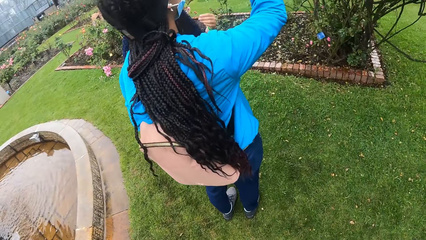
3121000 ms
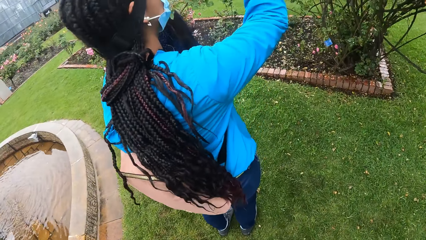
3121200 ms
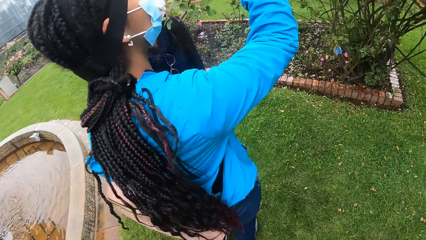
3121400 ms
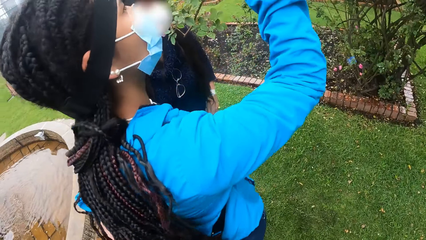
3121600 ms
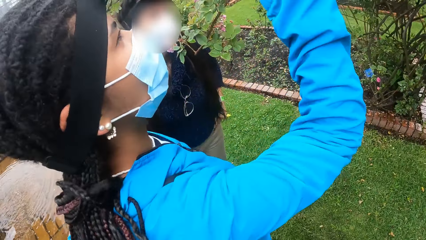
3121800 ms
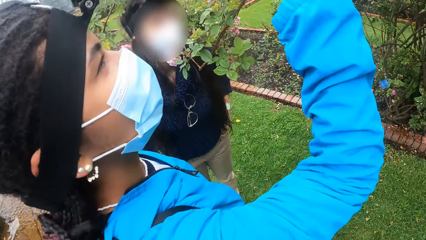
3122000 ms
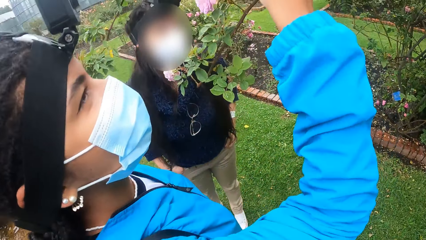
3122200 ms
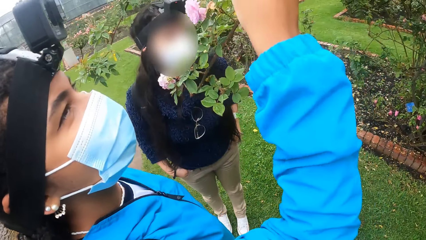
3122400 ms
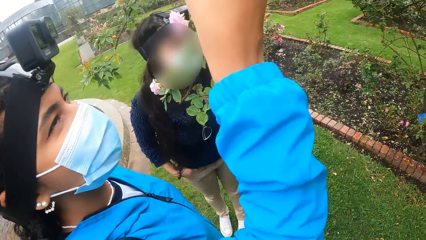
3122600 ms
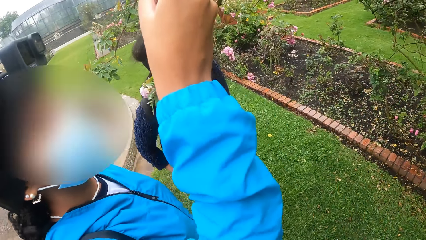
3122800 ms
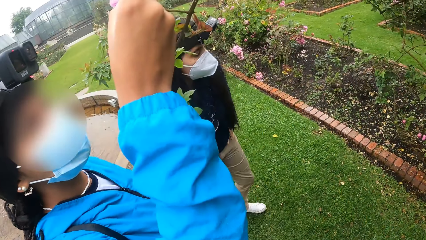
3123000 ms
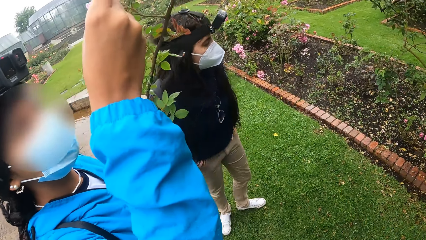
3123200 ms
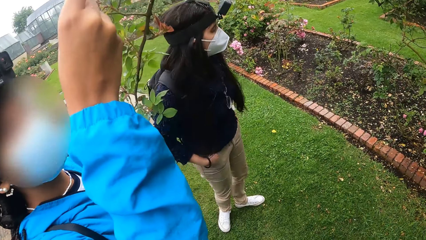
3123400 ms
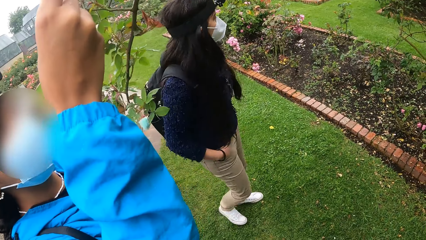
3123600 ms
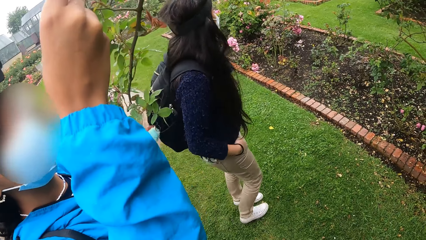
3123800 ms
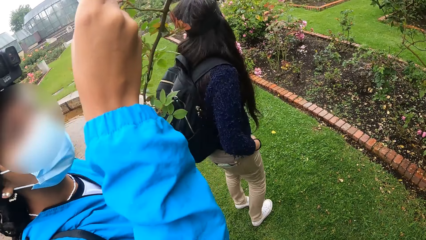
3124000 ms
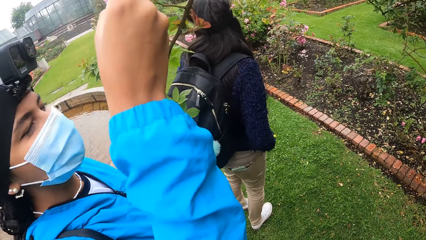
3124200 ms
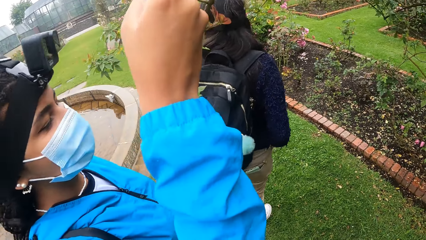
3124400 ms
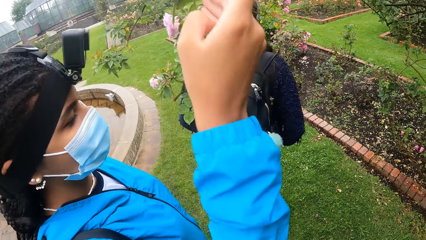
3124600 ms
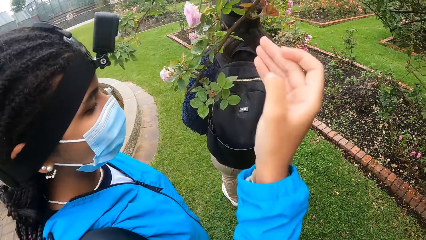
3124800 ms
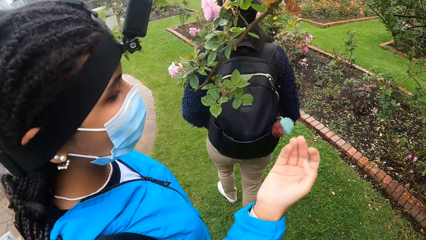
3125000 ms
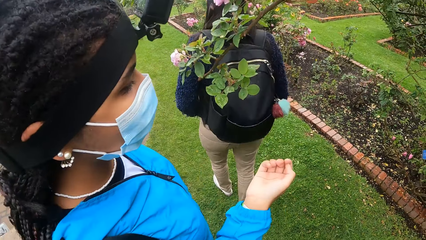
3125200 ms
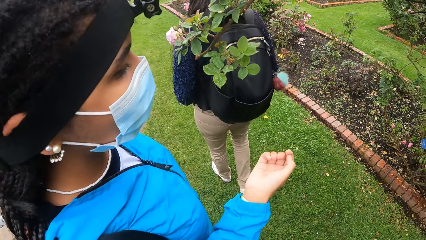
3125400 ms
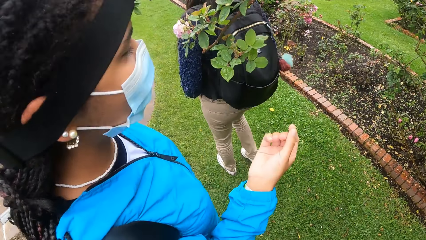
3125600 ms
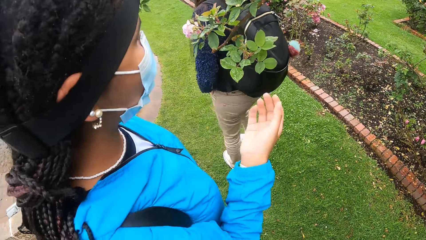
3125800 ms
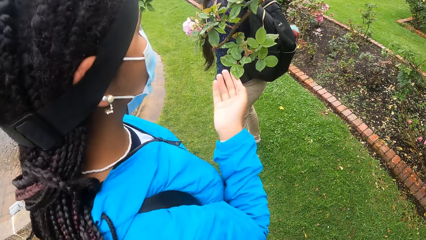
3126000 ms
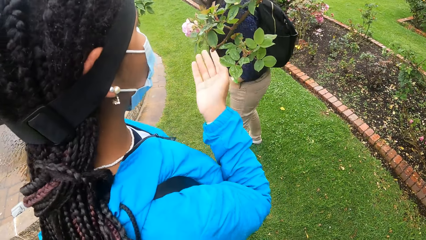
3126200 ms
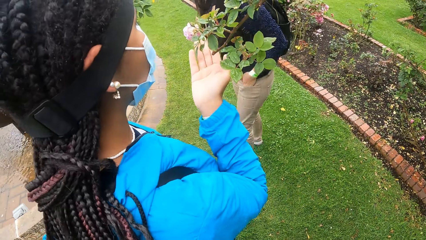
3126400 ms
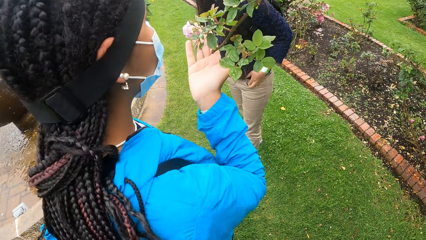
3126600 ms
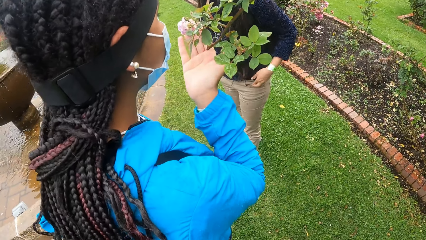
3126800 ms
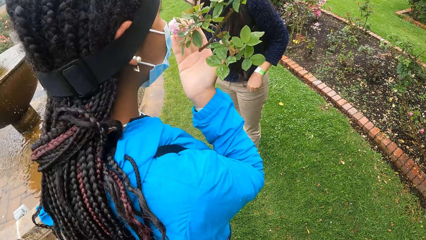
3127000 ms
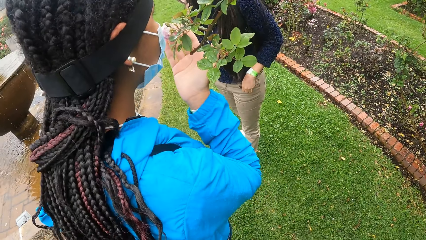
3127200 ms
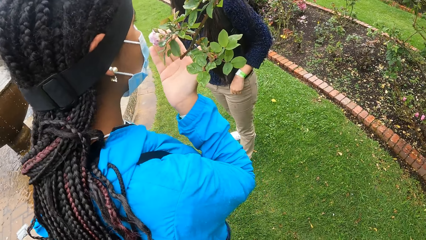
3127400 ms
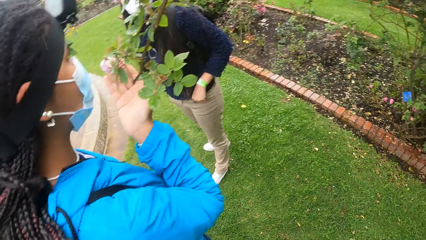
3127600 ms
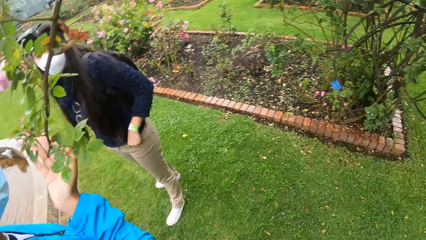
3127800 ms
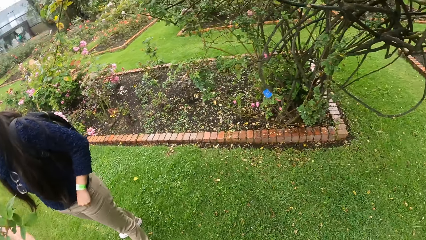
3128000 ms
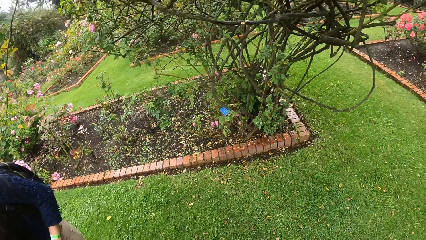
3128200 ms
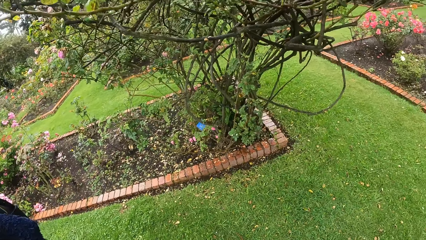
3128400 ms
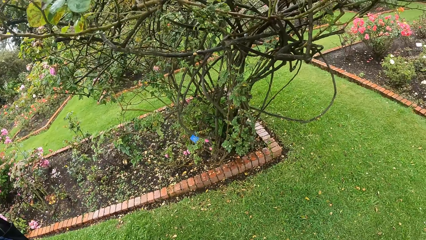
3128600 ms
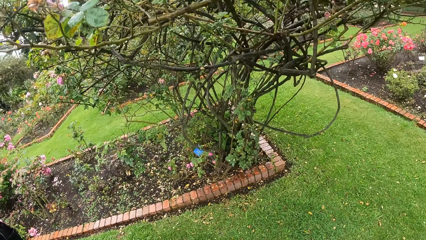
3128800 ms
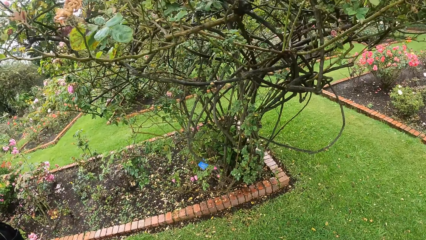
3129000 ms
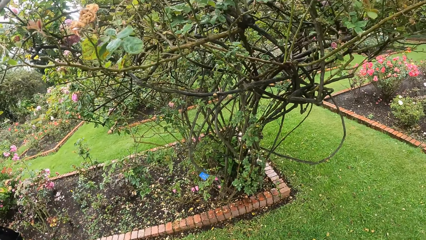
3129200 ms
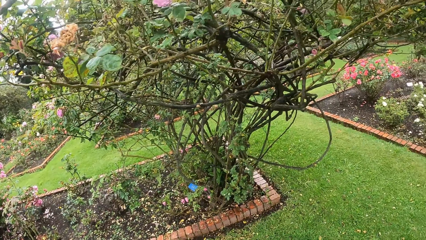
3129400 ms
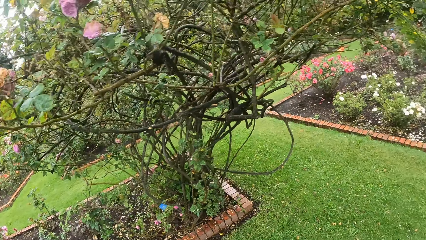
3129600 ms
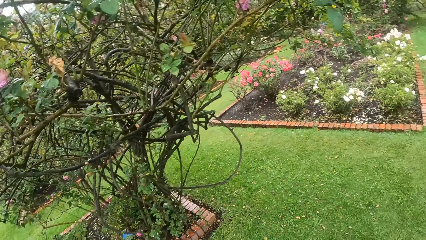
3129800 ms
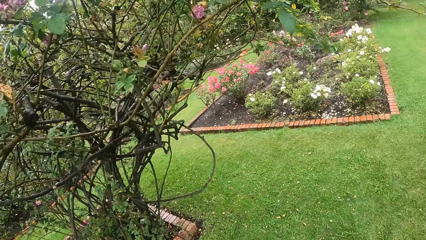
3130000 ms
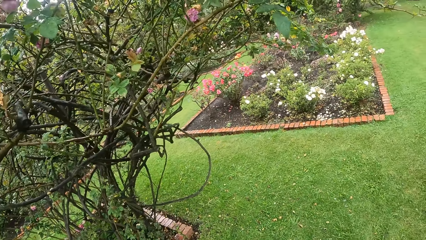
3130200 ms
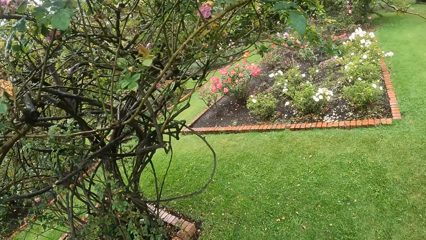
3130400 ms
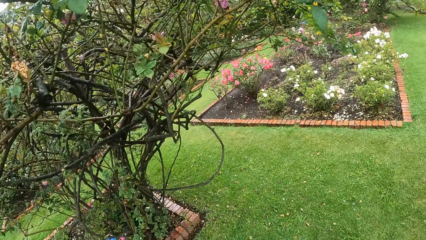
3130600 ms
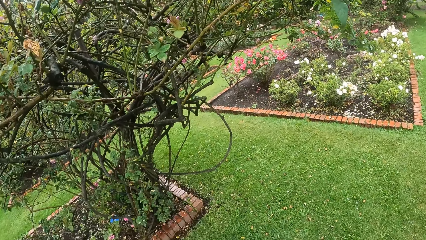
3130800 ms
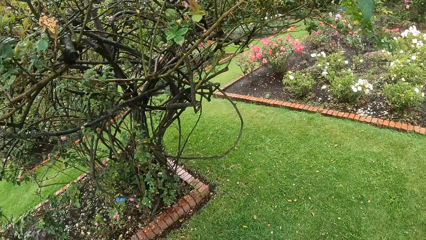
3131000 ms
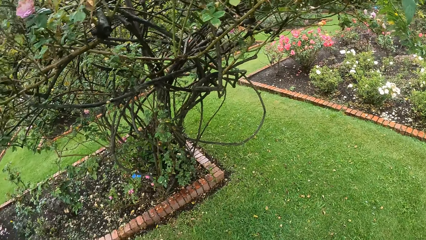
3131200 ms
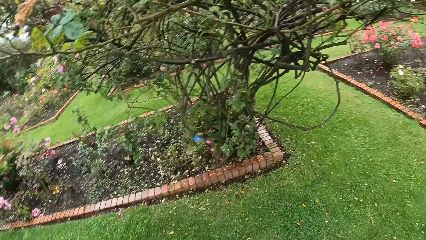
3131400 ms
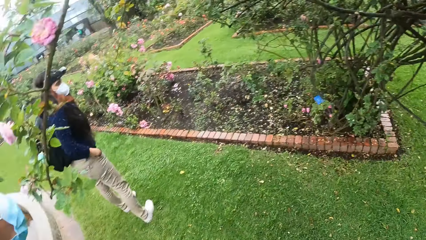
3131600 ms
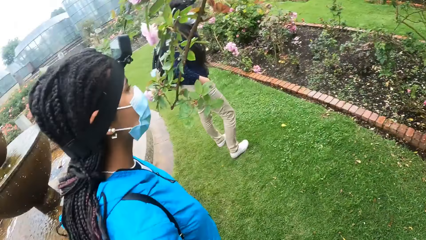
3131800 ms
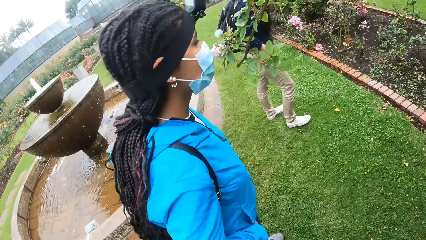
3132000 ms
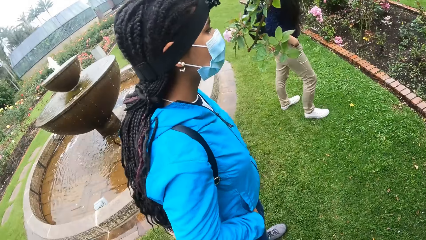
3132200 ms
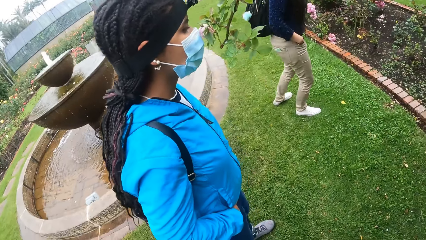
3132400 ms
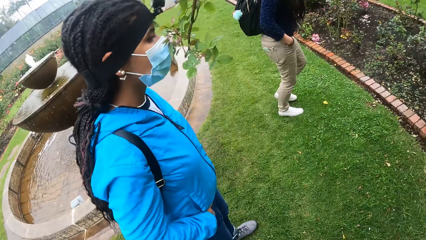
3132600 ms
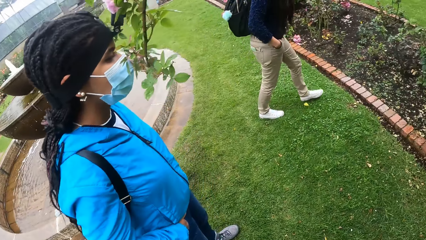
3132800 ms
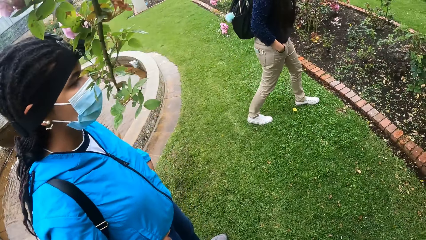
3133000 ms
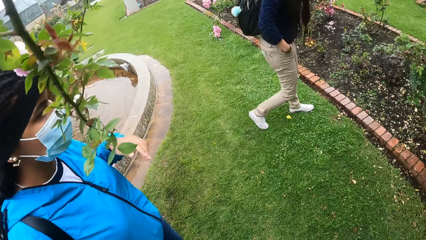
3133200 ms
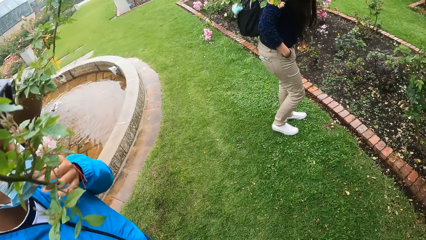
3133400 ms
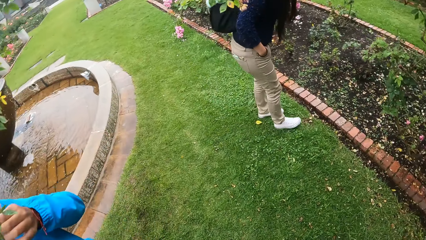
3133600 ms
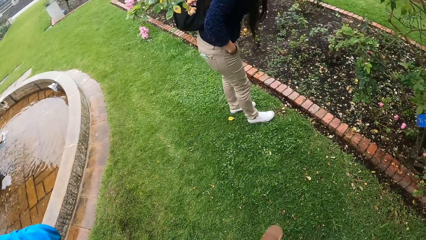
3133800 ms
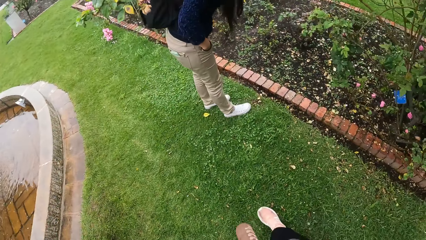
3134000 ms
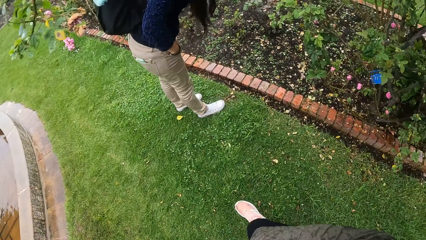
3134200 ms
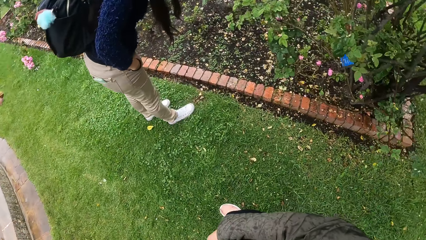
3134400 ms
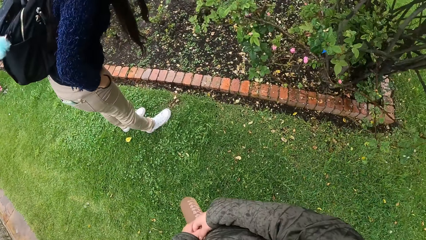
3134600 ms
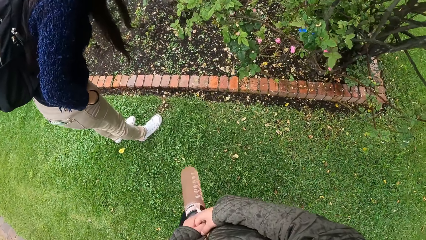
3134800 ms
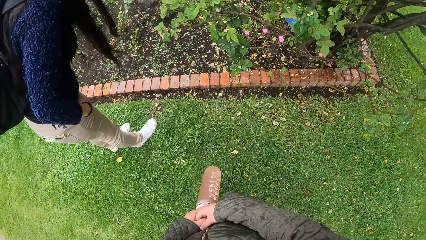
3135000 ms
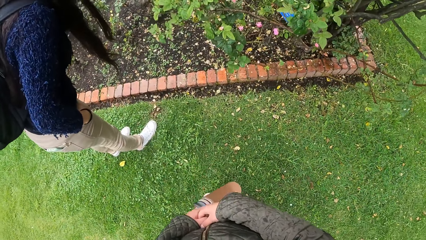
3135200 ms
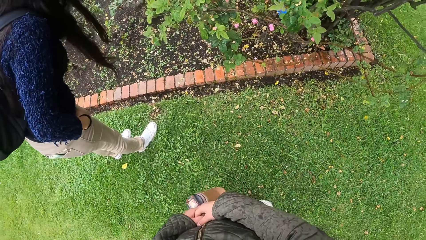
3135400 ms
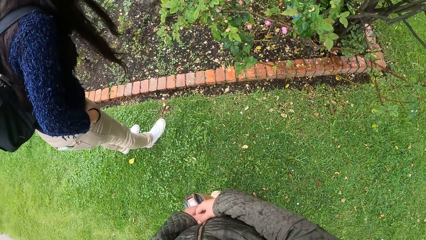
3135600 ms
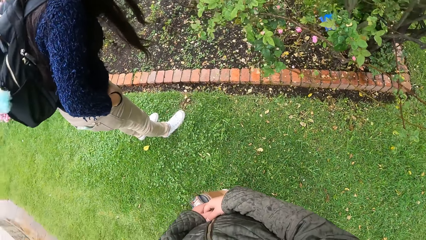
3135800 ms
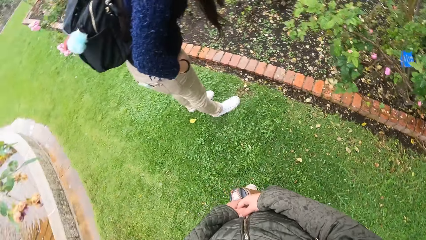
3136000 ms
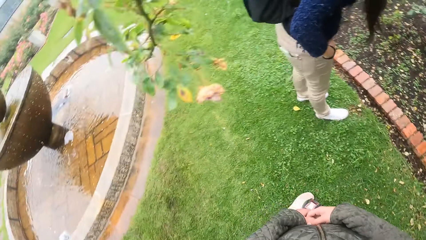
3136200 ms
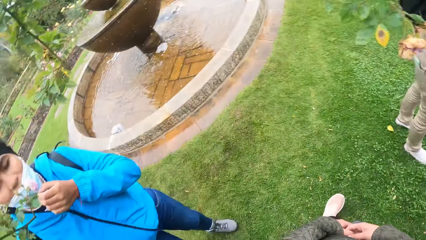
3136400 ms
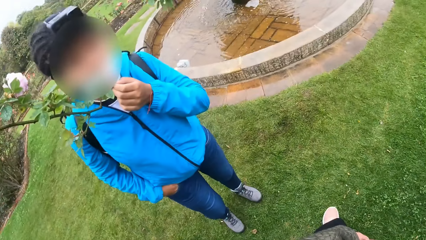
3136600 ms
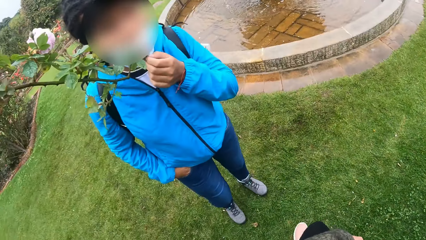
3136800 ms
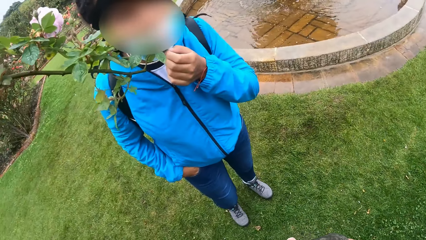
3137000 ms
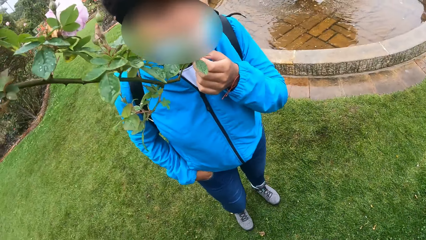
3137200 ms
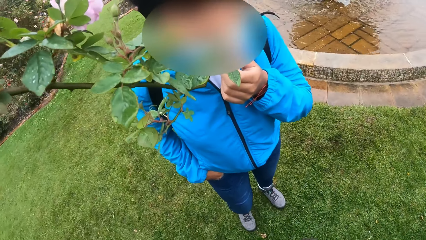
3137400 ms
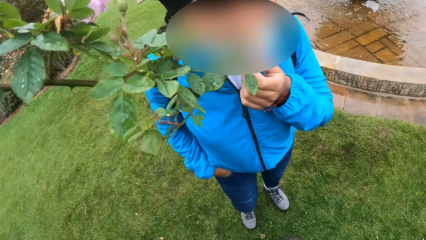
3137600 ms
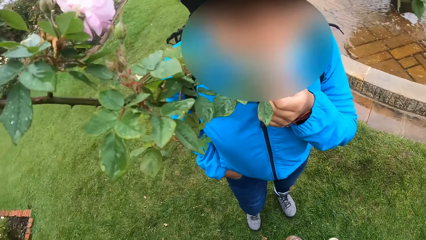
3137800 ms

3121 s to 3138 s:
The camera wearer looks at the flower. A woman touches a flower on a tree with her right hand. The camera wearer looks around.
